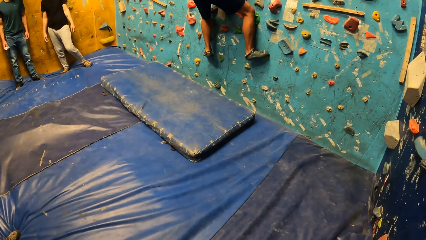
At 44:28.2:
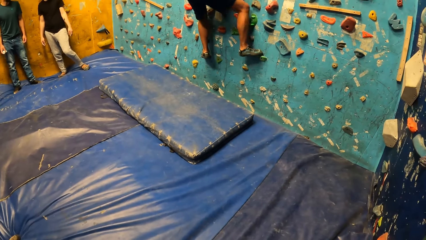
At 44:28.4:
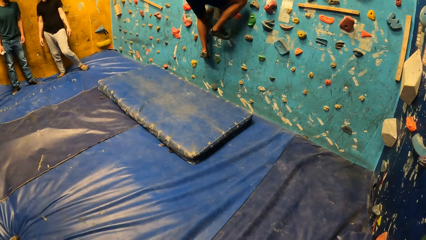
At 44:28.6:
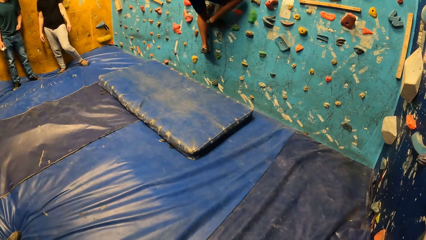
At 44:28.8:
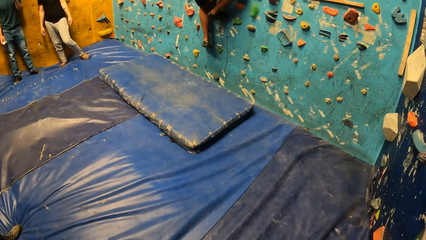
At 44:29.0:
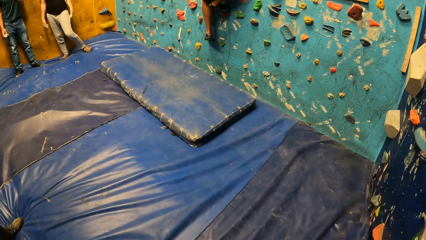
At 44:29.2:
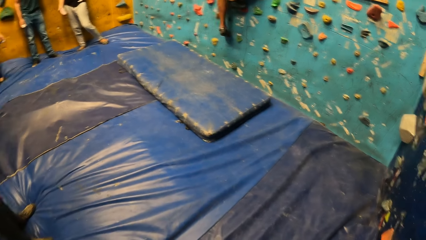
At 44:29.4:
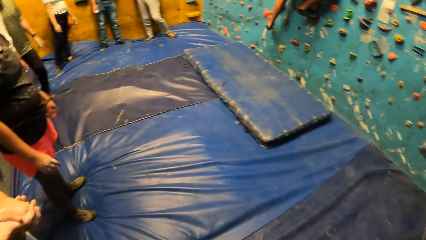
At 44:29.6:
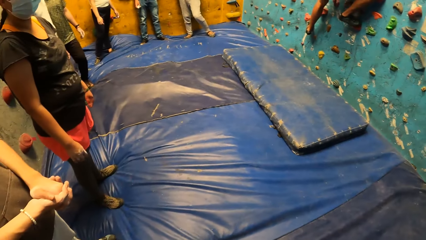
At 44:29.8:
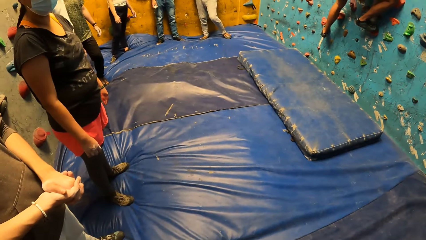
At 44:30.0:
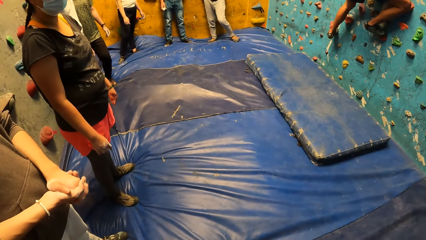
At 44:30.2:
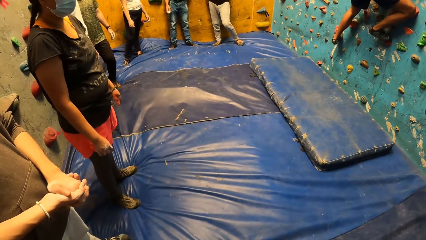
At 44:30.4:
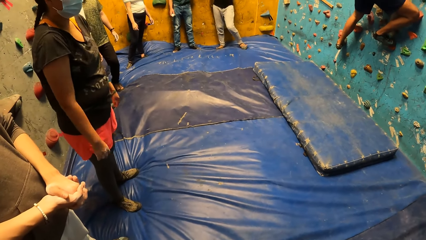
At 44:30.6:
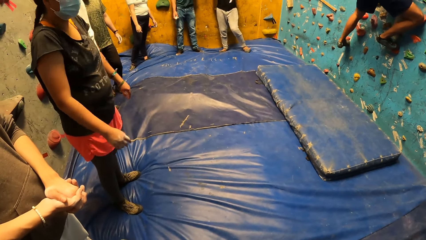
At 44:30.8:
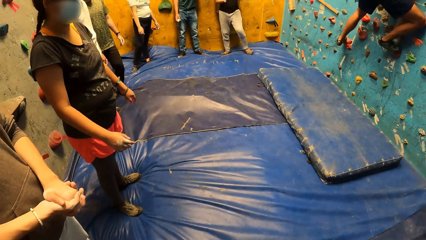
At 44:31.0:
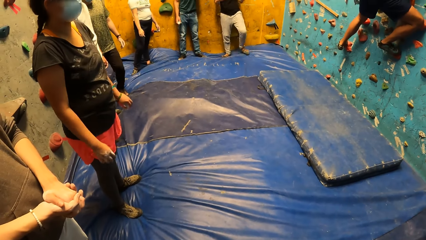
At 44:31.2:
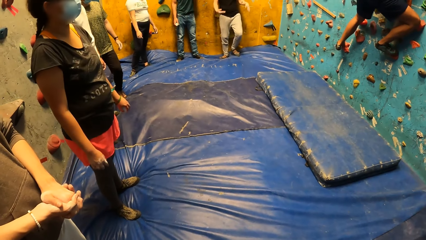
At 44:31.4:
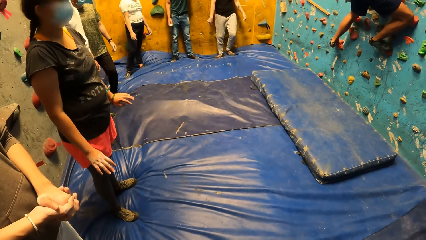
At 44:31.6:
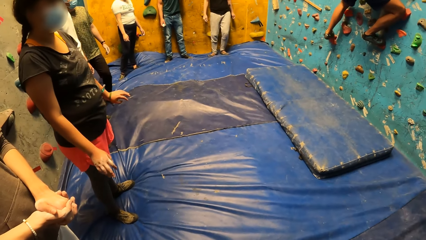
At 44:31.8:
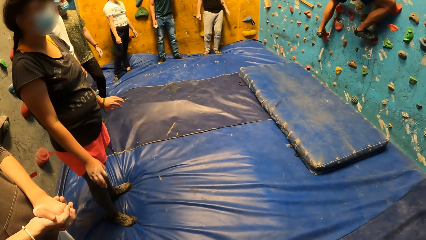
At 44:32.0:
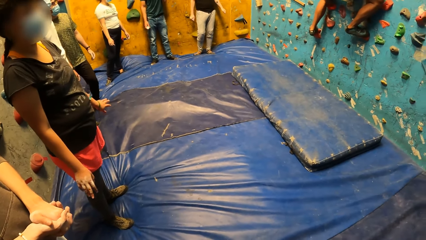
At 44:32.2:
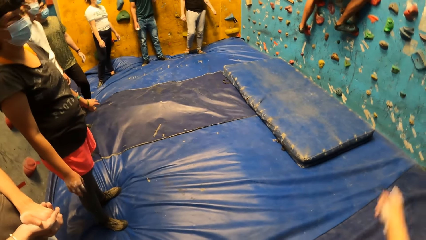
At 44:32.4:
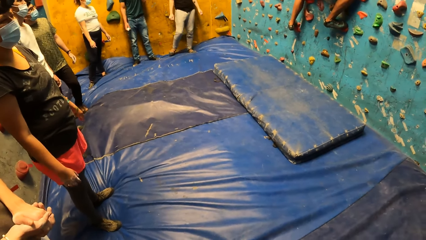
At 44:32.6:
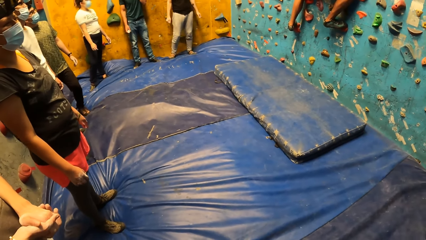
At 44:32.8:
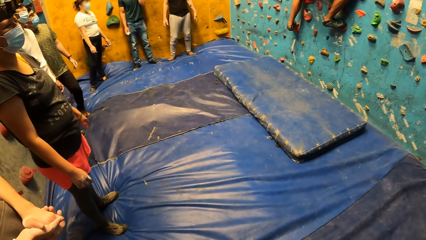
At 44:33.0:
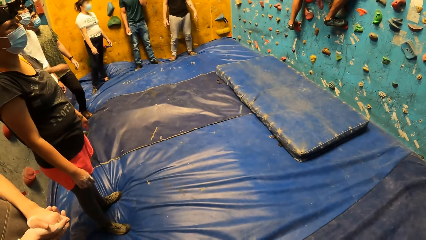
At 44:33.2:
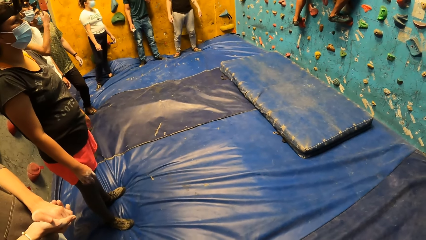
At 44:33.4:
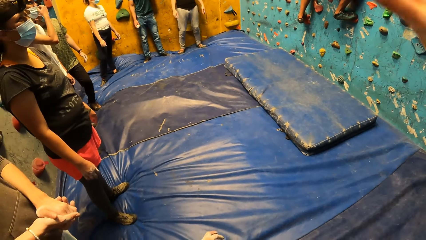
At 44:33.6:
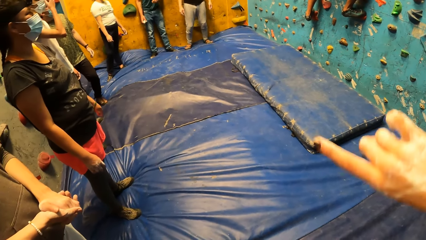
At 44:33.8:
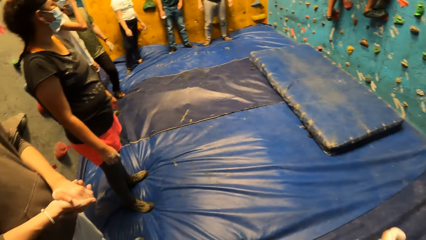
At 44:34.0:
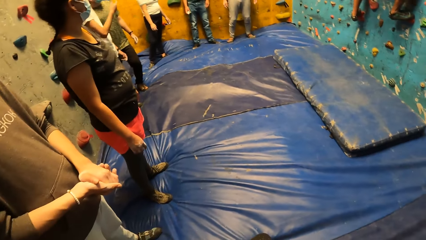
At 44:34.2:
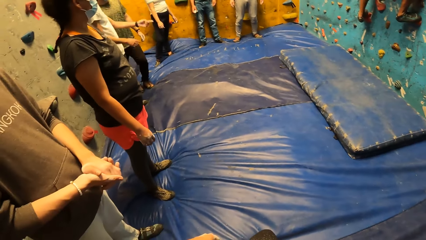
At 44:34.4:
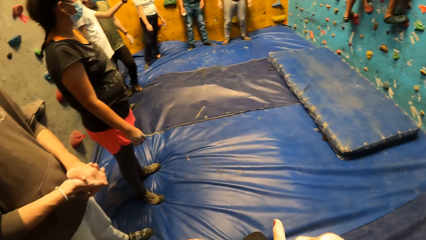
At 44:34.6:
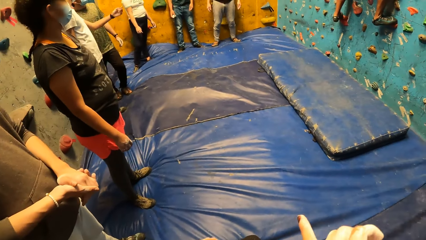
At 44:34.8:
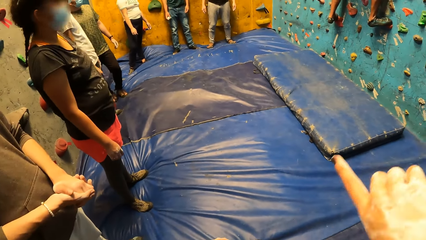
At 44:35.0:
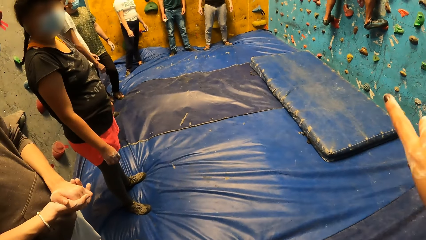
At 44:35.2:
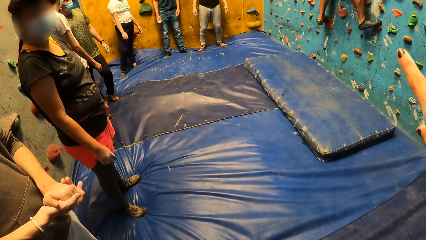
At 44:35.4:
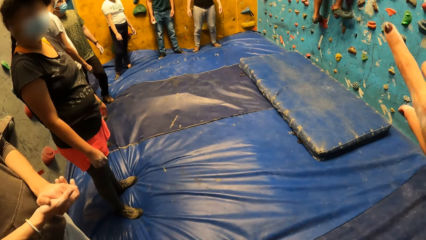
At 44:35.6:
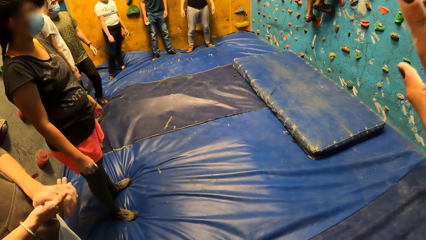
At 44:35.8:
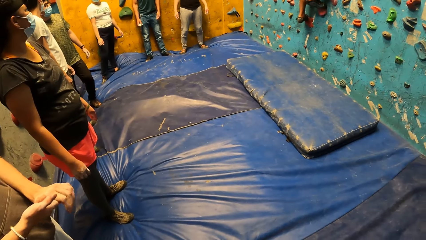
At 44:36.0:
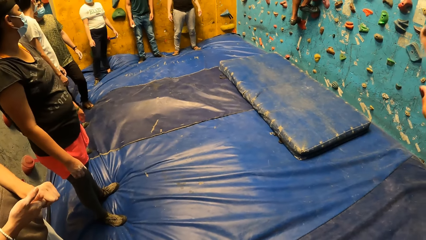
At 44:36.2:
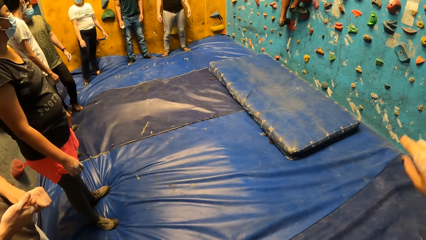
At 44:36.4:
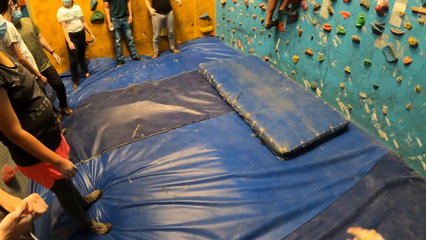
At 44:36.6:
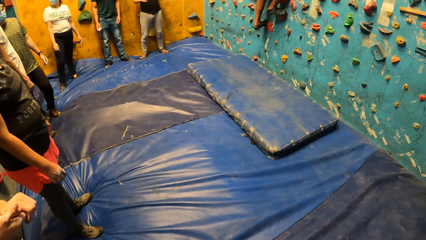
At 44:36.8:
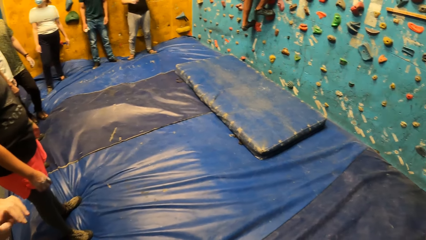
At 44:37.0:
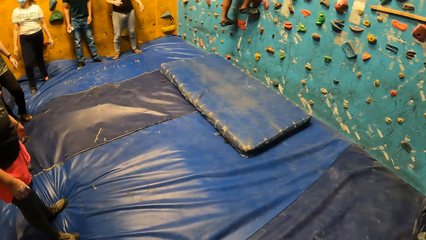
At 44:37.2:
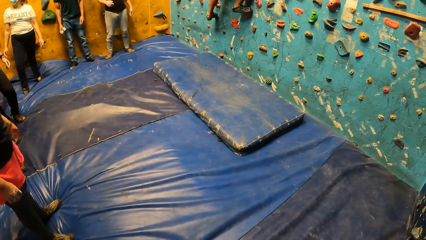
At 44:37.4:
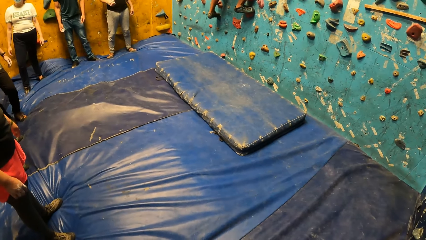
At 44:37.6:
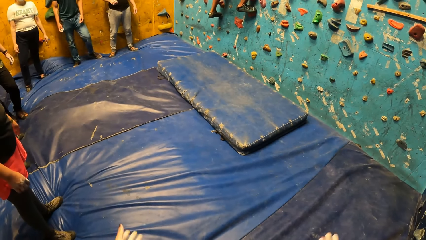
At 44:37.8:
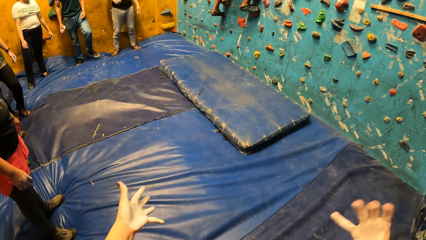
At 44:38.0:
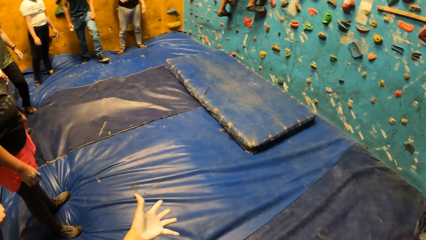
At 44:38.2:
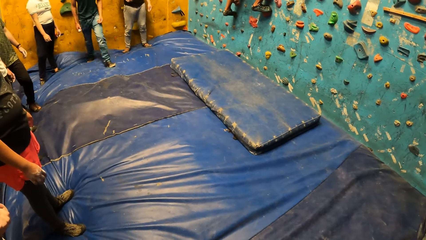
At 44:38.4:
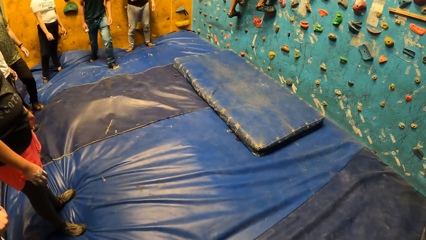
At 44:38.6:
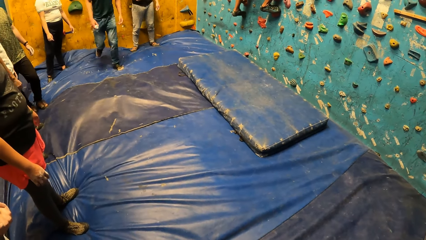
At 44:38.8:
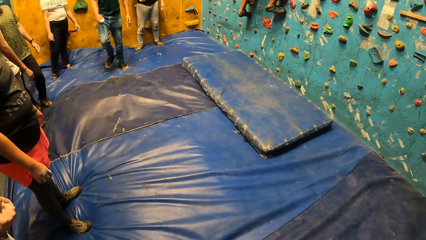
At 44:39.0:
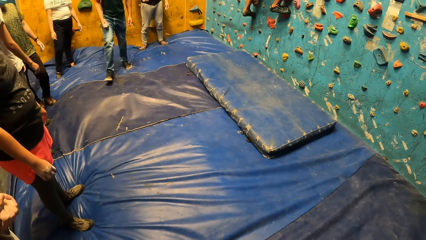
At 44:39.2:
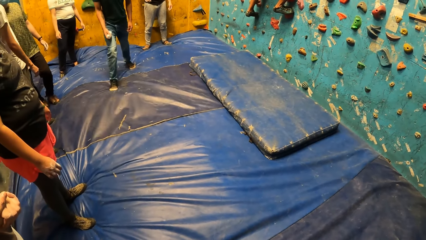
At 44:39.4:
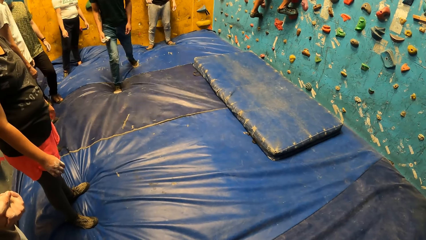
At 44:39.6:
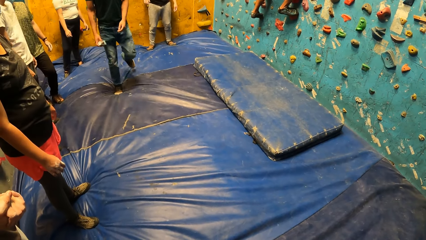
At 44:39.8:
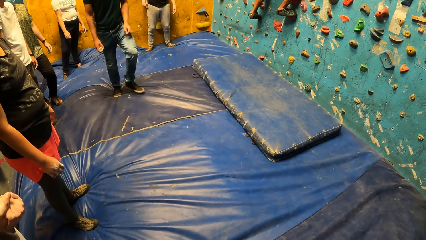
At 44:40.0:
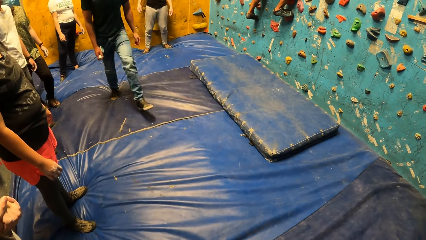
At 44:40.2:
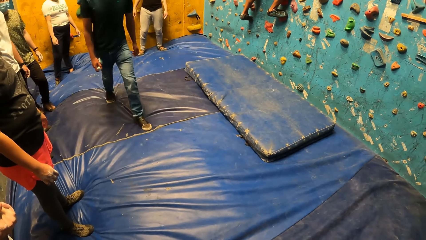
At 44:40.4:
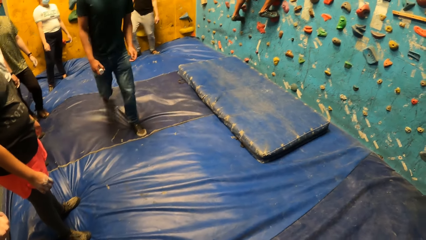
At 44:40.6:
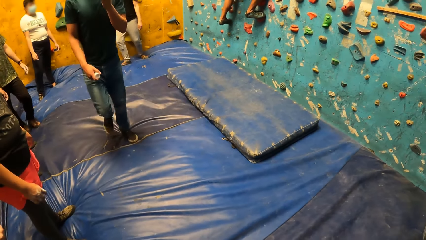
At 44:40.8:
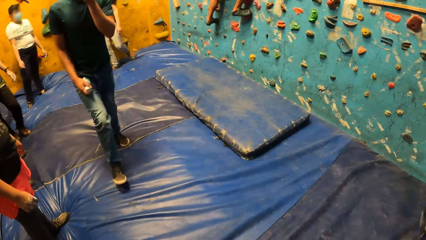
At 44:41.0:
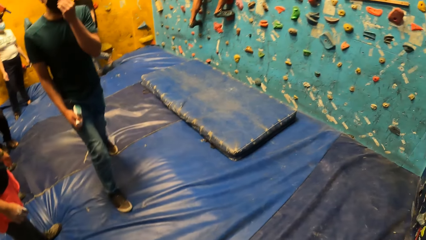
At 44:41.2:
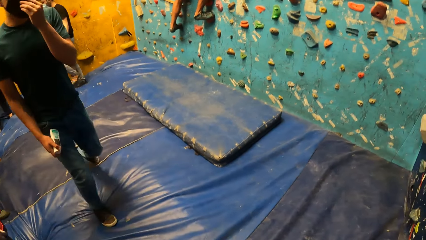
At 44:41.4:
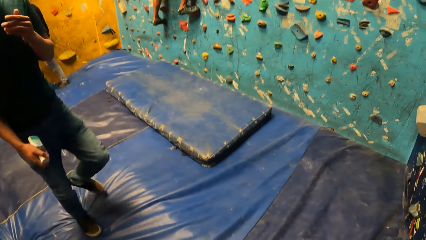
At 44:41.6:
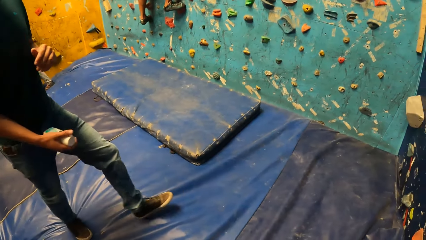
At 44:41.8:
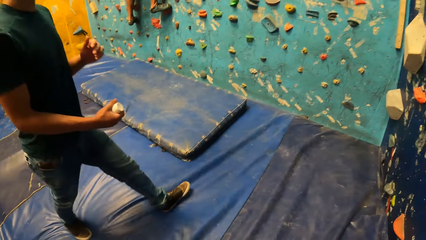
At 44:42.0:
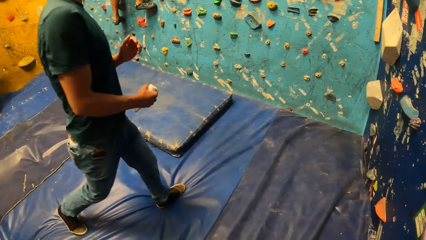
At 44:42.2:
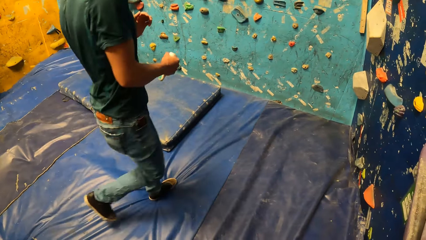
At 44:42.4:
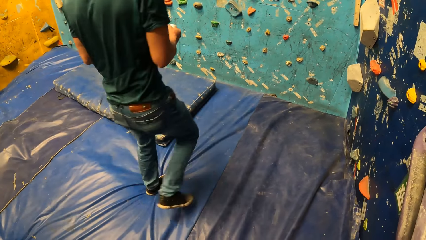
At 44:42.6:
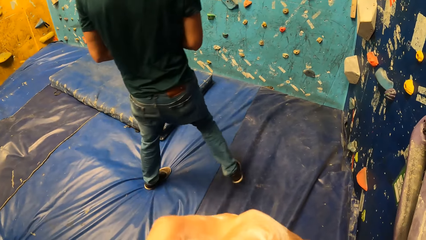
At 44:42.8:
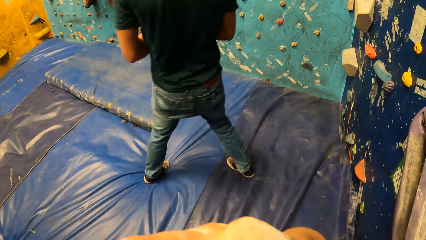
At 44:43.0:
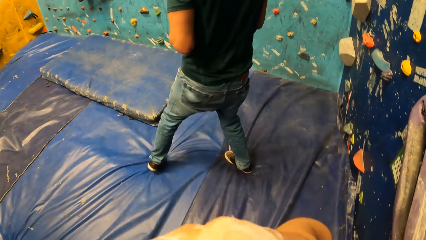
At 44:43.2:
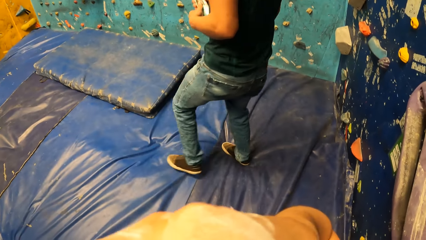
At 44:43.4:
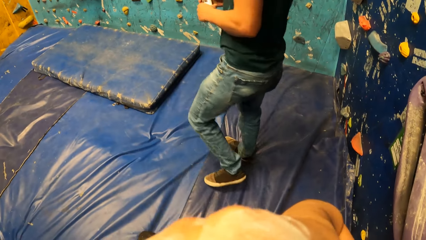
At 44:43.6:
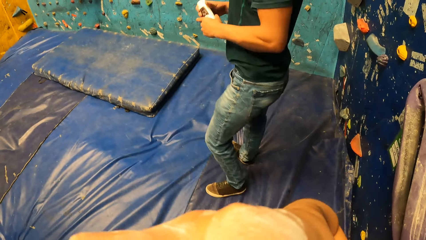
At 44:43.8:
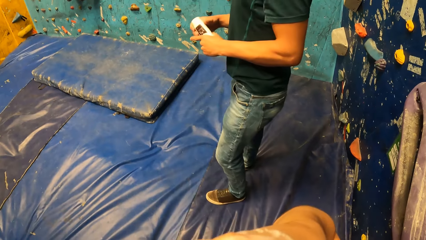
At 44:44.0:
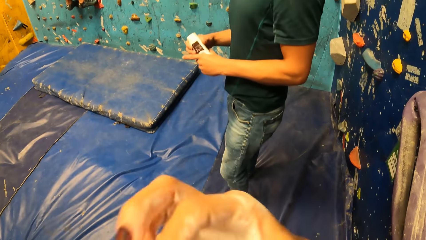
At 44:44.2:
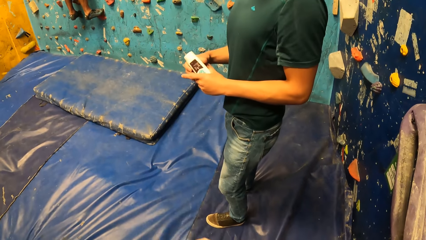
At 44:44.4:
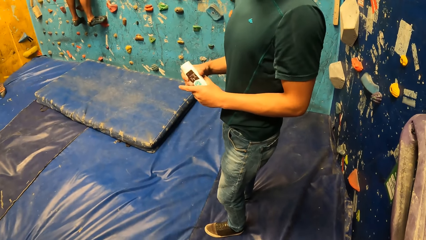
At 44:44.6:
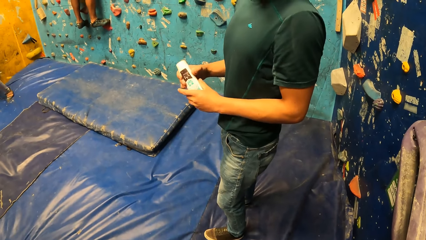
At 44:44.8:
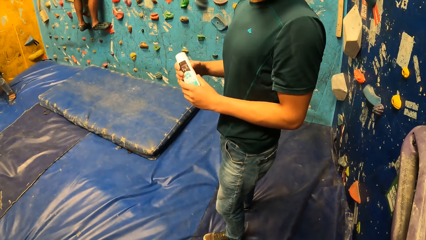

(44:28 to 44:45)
The camera wearer uses gestures. The man adjusts the face mask on his face with his left hand. The man holds the chalk container with both hands.
